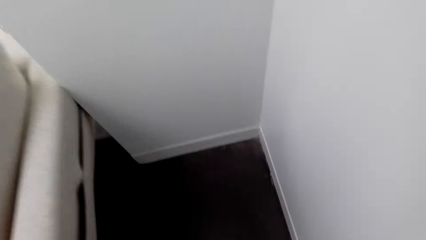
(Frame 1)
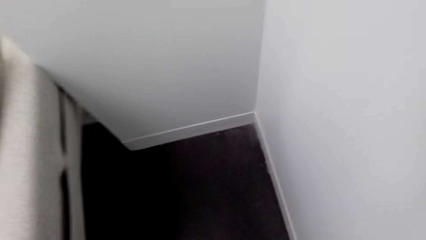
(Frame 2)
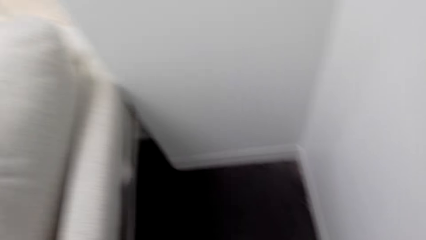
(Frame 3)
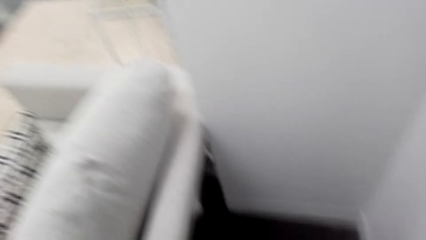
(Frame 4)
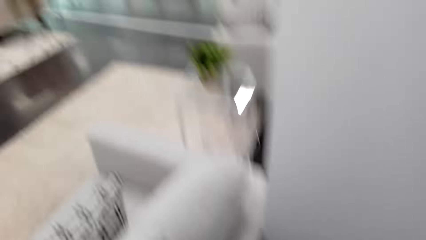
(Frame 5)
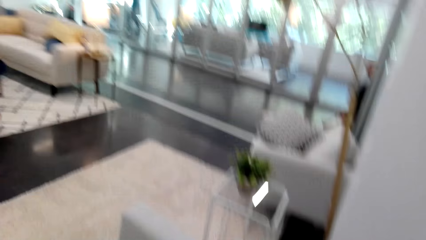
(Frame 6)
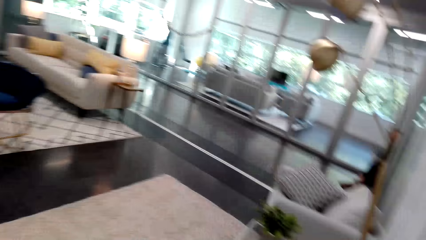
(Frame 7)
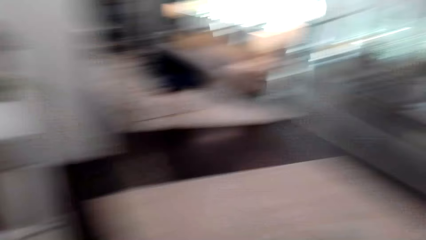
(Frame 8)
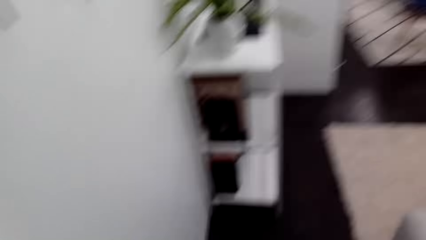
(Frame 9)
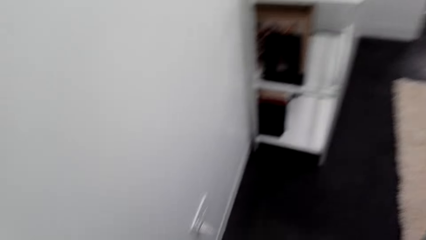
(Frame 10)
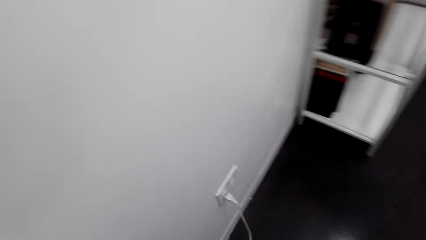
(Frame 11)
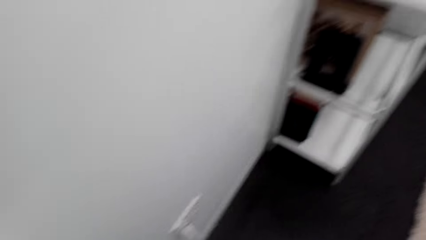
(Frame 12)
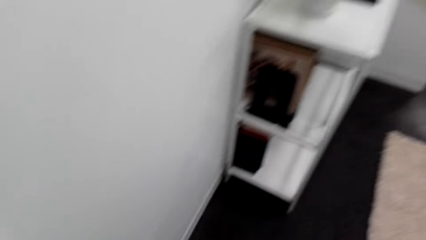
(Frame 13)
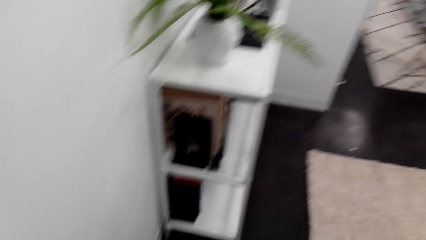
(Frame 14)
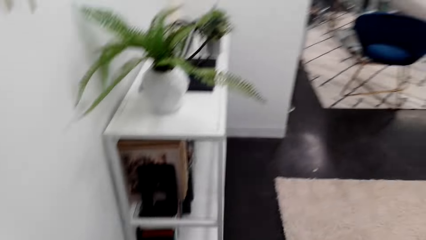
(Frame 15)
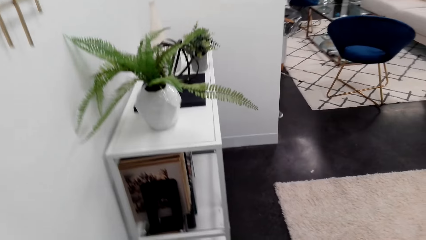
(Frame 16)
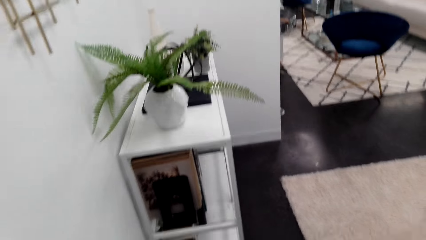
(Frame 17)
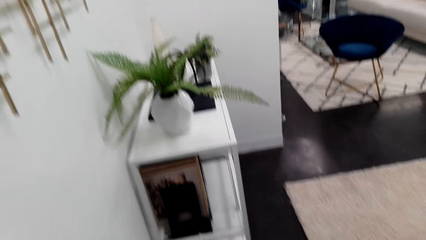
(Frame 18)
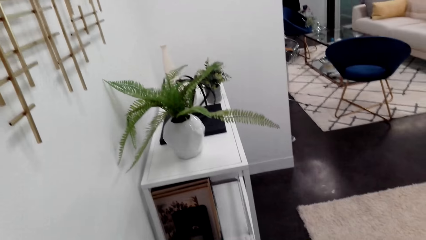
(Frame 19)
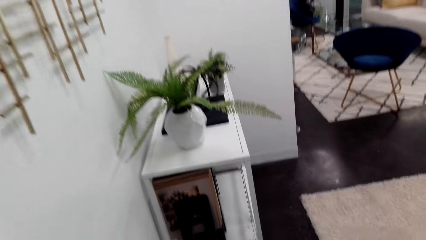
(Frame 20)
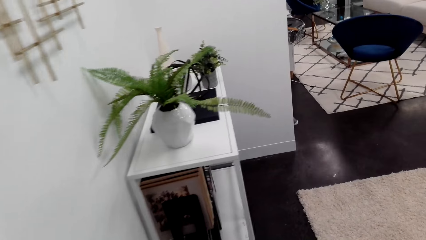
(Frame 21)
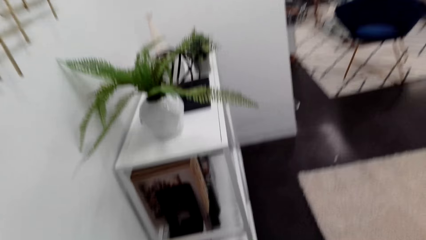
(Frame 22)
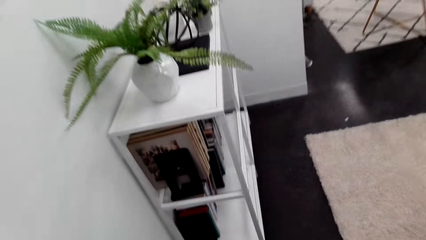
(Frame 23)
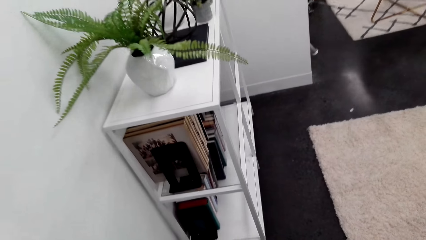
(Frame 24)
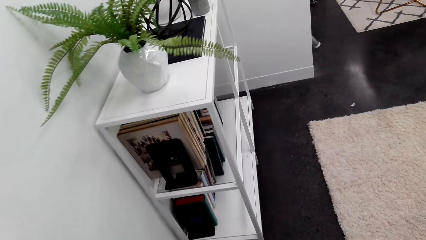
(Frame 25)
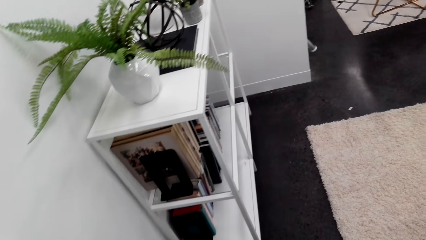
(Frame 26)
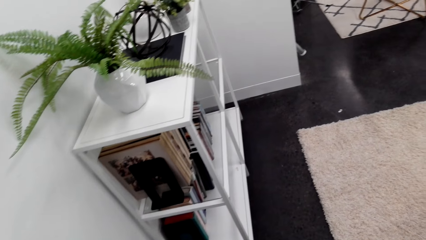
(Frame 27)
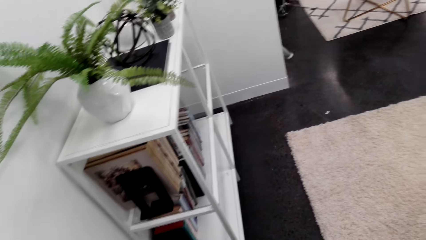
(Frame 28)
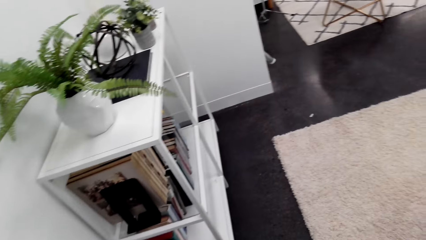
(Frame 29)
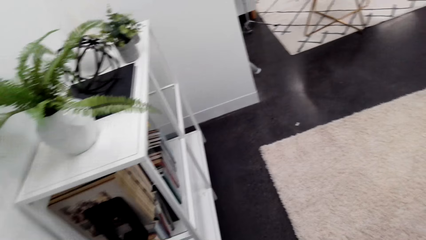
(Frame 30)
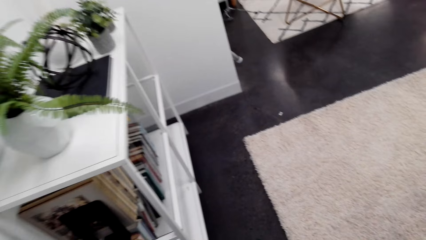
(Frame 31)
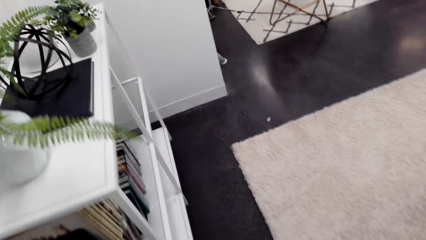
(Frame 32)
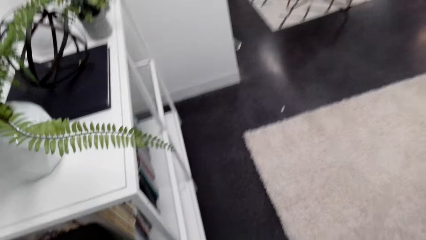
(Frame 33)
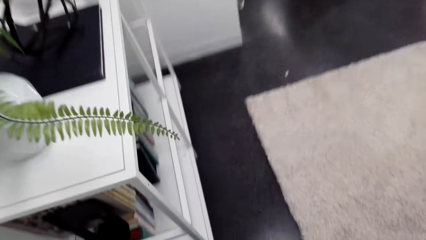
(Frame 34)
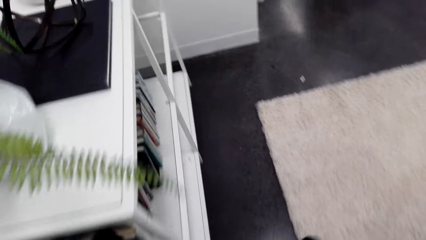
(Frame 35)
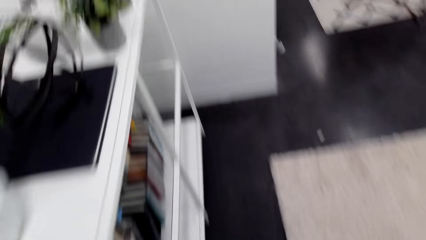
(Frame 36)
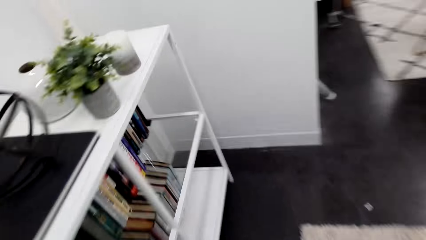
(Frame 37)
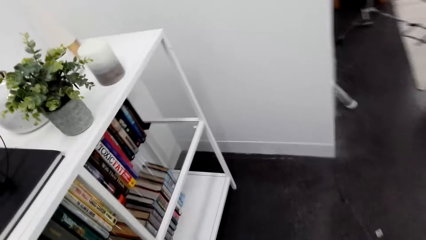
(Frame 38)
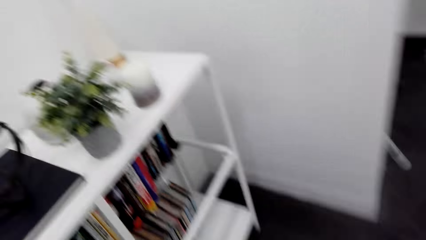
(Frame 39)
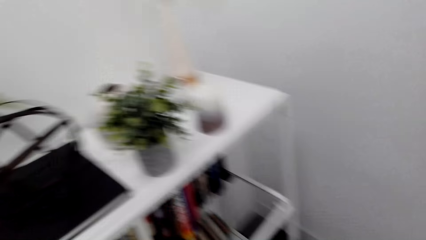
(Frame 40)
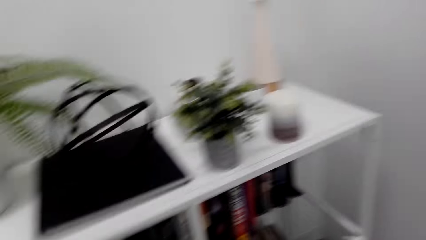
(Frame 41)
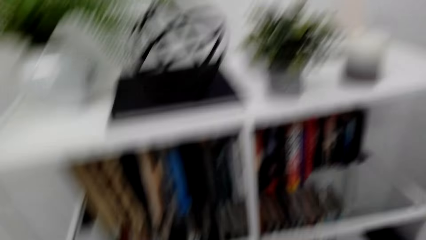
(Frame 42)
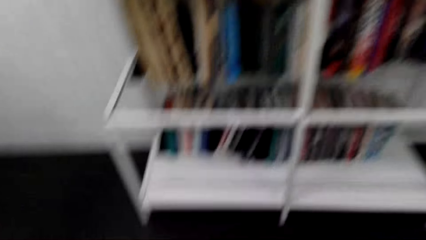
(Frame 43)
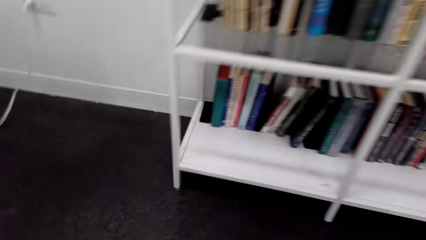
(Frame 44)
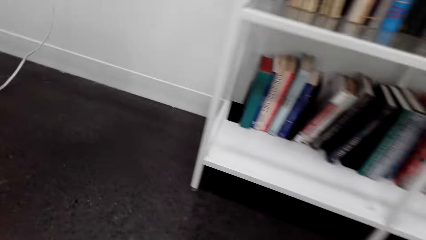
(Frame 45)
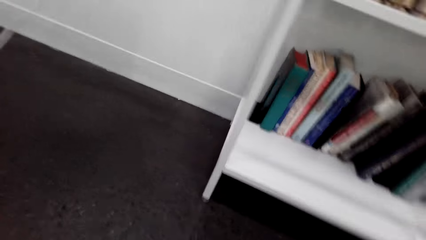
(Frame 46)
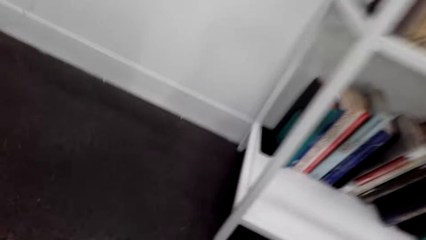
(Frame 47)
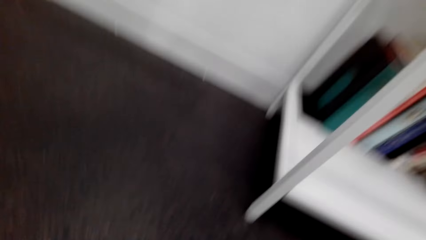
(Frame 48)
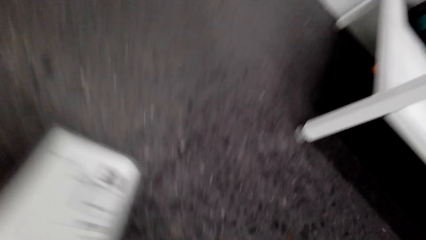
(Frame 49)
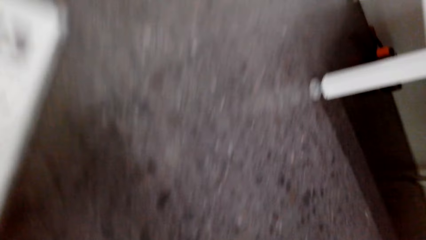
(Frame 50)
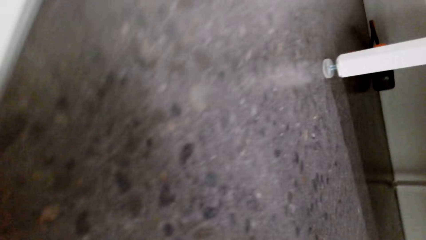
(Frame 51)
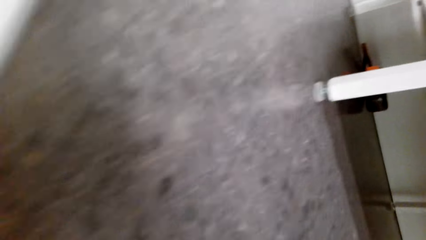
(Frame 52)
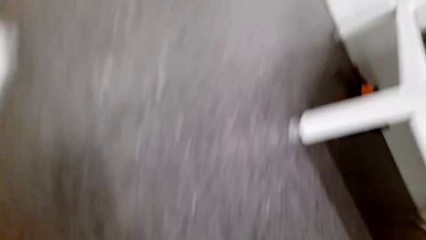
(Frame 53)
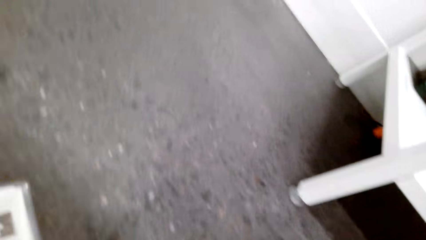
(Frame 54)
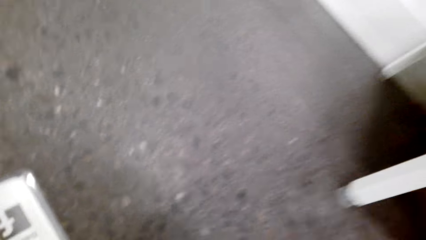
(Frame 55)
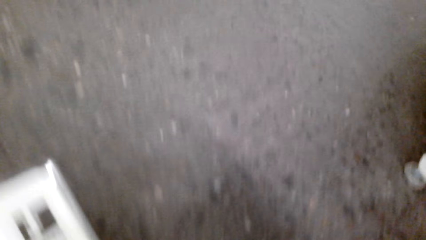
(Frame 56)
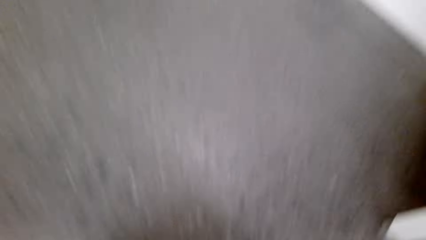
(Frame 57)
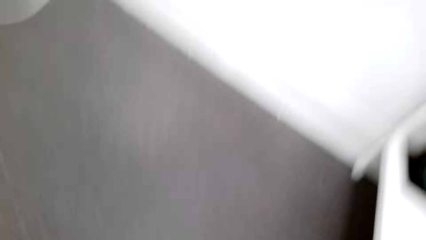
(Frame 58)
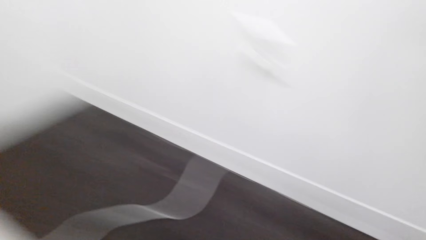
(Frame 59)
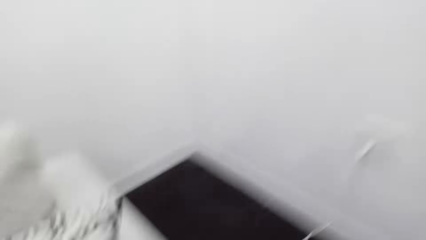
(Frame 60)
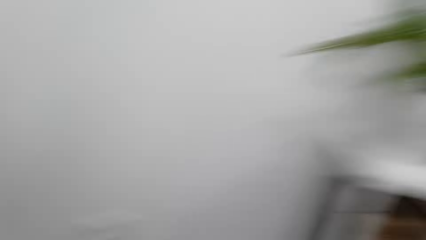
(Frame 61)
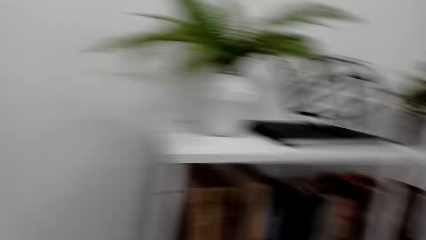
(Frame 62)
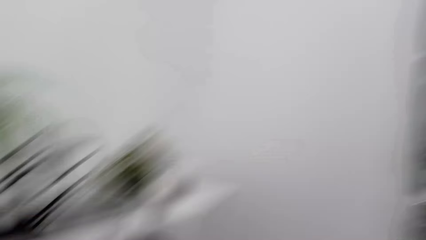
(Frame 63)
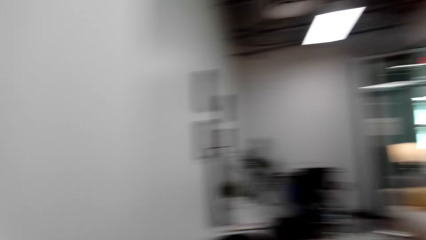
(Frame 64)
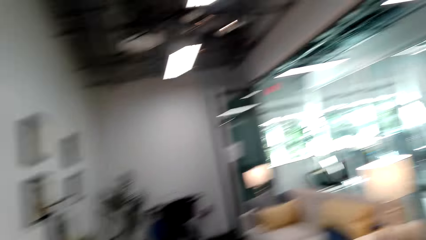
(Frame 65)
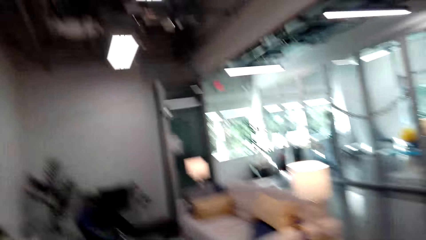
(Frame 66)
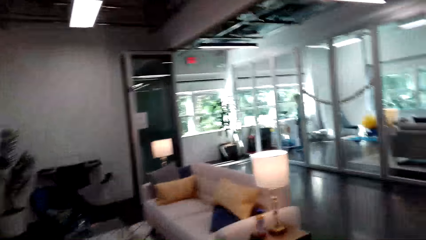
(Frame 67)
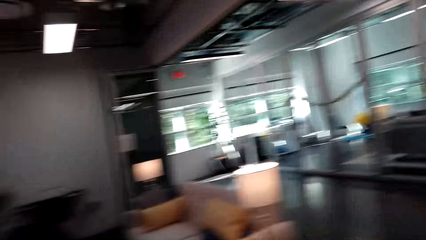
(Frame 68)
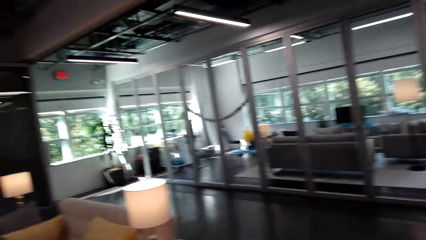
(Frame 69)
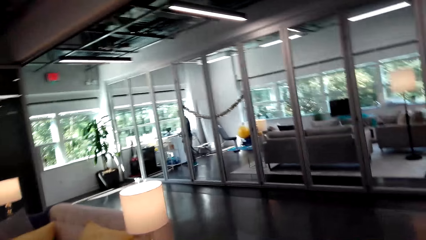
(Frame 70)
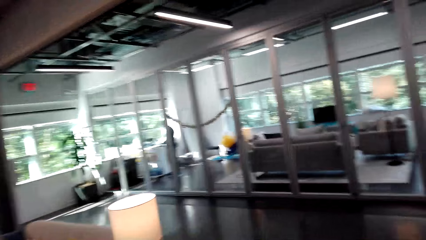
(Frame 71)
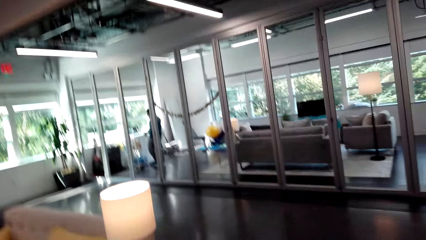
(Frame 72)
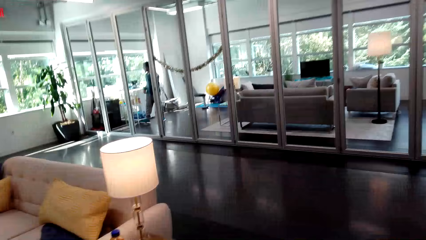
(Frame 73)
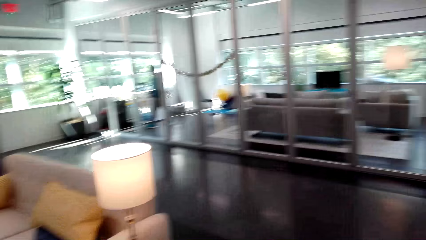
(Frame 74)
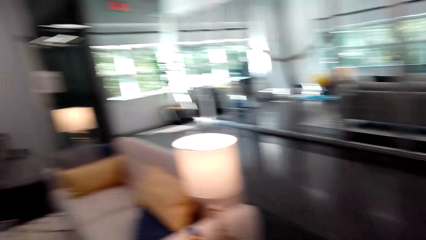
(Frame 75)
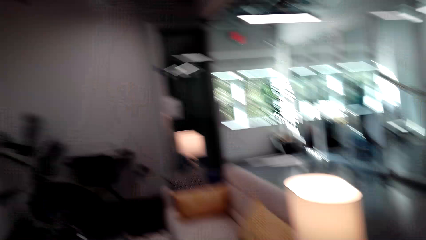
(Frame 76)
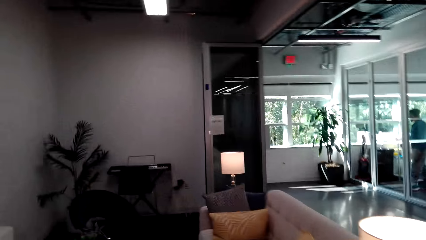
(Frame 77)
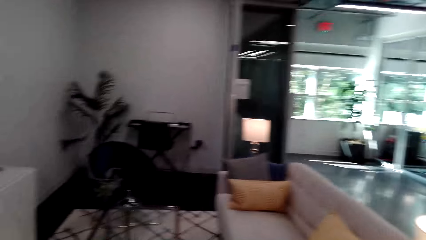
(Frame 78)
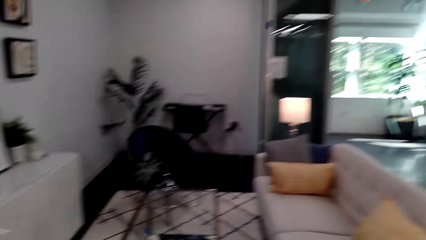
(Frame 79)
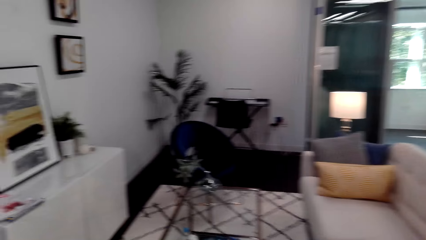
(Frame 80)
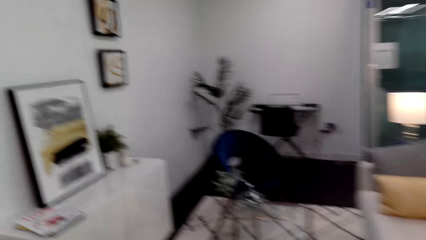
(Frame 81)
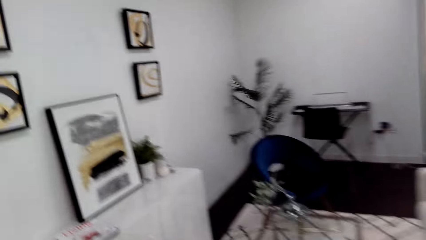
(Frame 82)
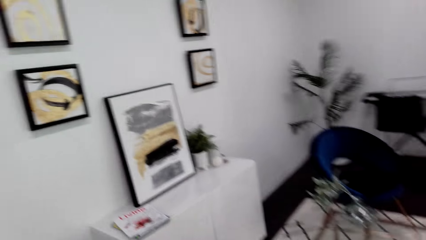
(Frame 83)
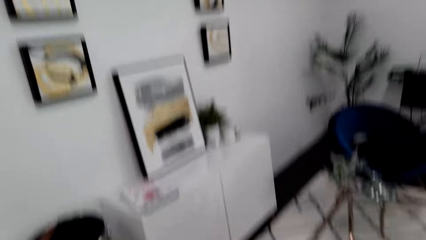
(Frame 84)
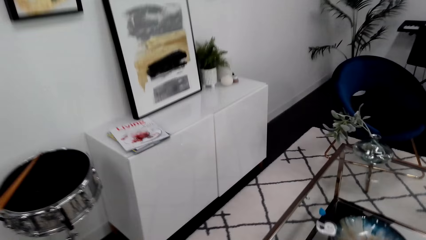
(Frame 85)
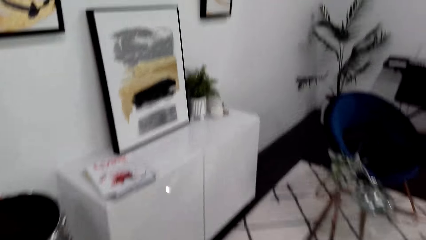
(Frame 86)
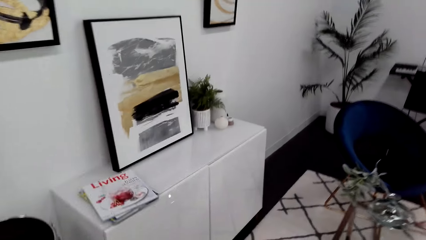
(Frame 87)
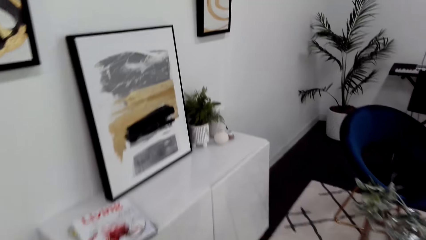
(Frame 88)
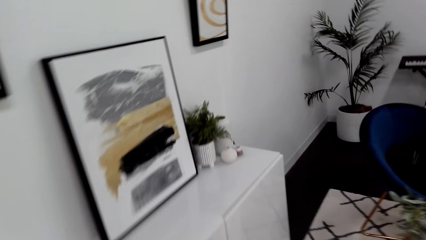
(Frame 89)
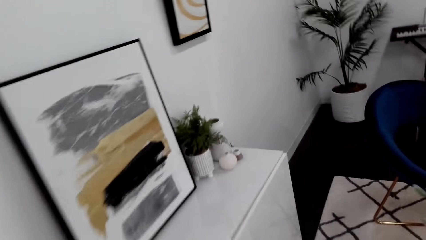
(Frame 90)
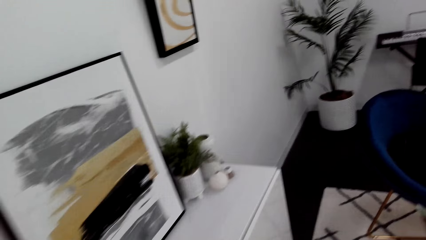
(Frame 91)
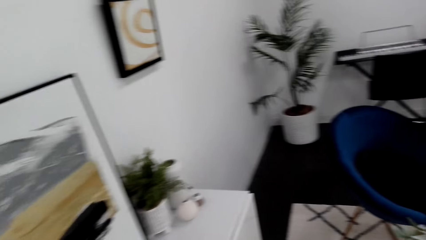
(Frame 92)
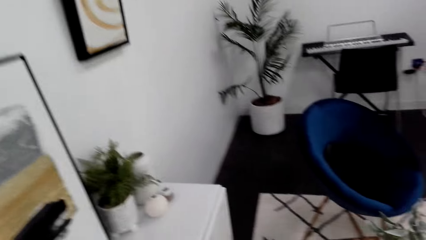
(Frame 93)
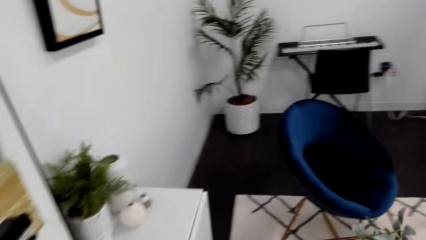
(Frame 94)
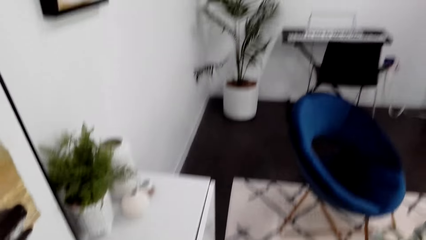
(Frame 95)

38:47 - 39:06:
The camera wearer looks under the book shelf. They walk towards the cabinet.
